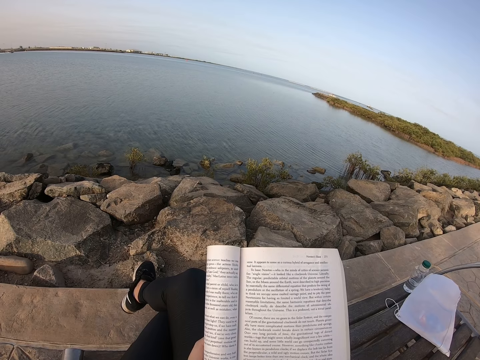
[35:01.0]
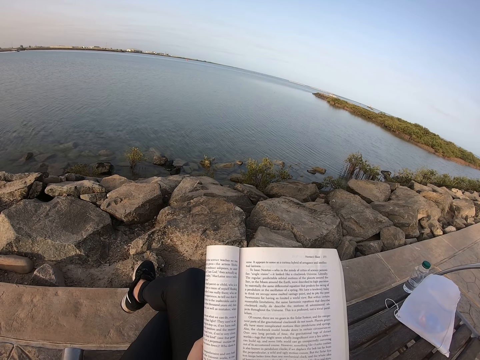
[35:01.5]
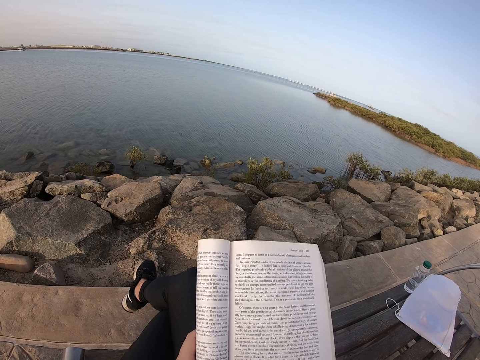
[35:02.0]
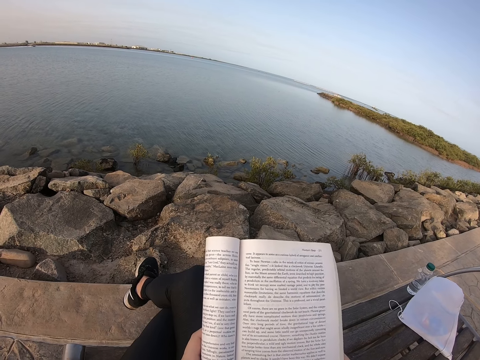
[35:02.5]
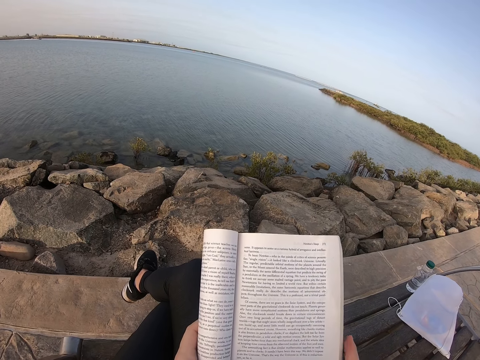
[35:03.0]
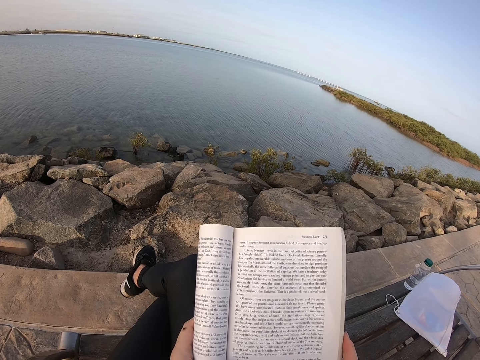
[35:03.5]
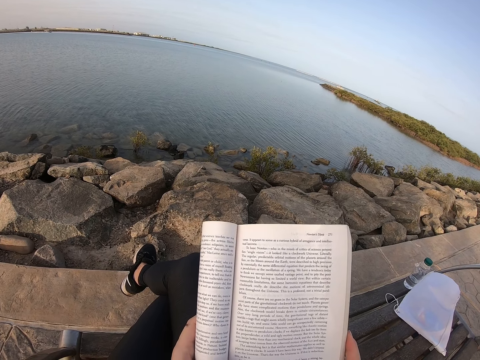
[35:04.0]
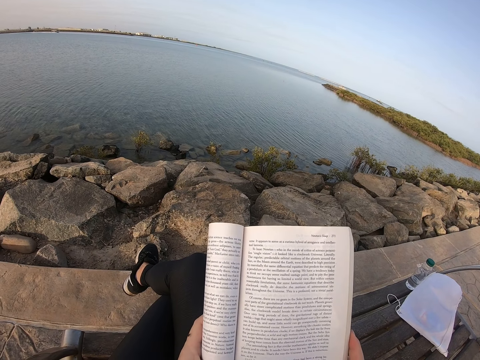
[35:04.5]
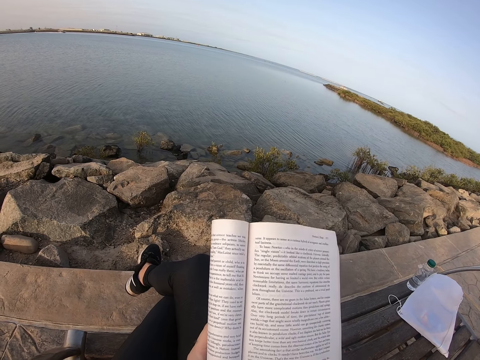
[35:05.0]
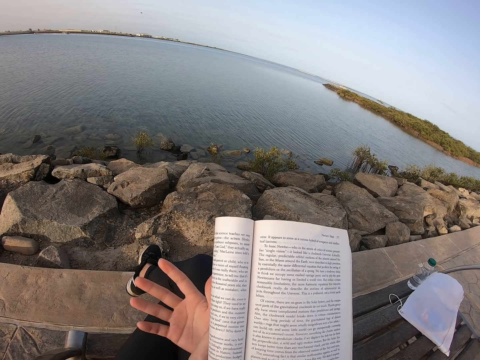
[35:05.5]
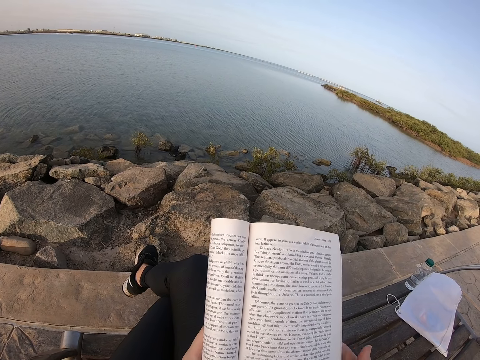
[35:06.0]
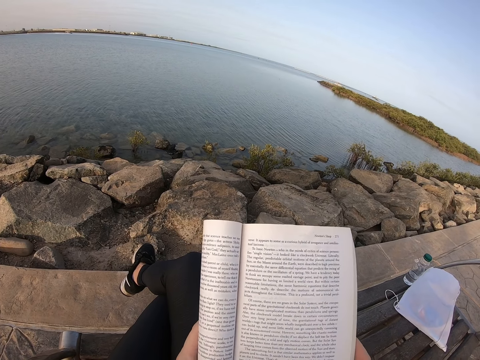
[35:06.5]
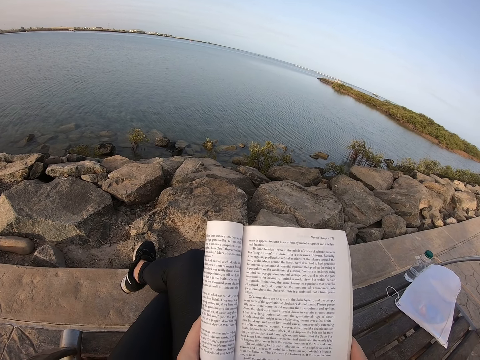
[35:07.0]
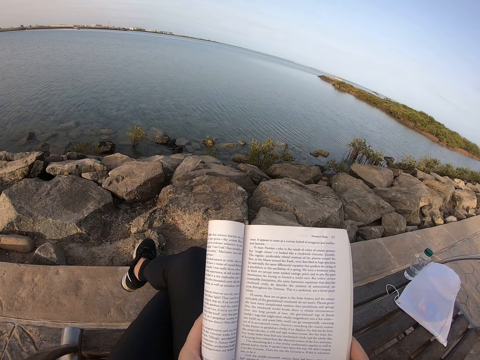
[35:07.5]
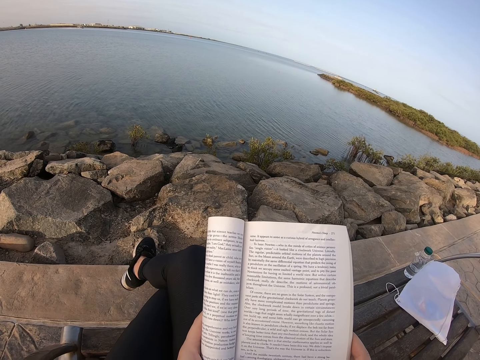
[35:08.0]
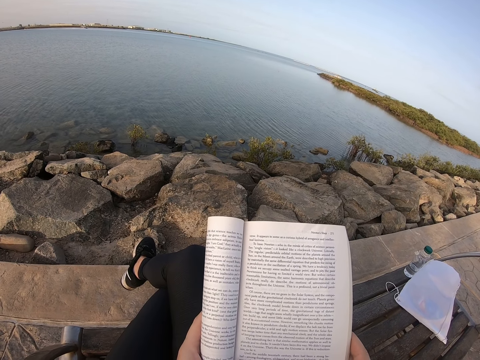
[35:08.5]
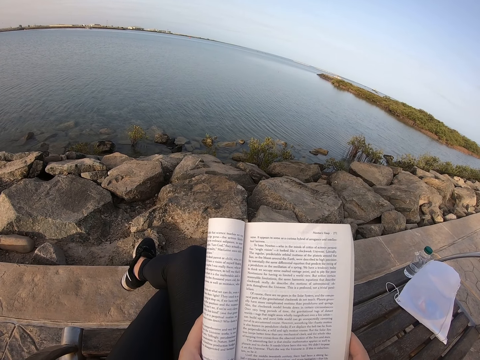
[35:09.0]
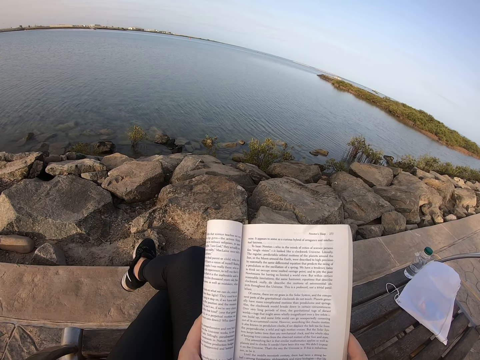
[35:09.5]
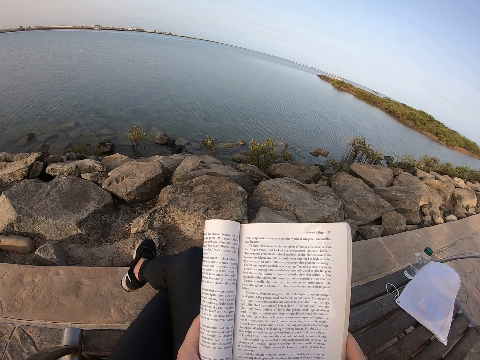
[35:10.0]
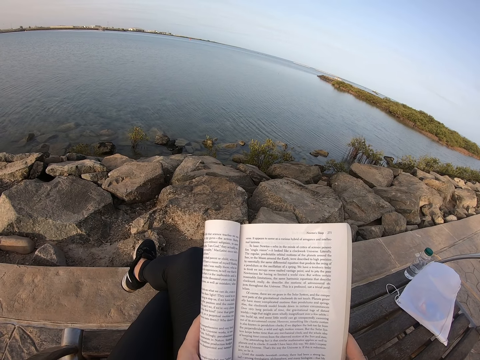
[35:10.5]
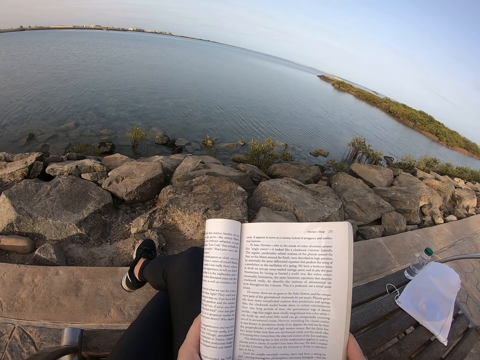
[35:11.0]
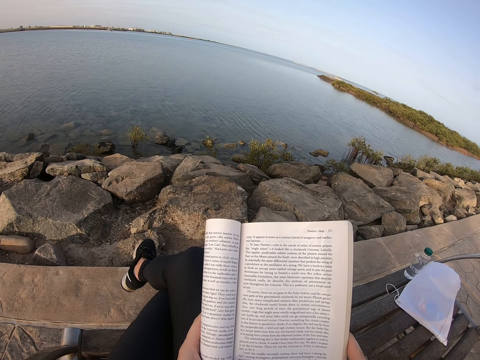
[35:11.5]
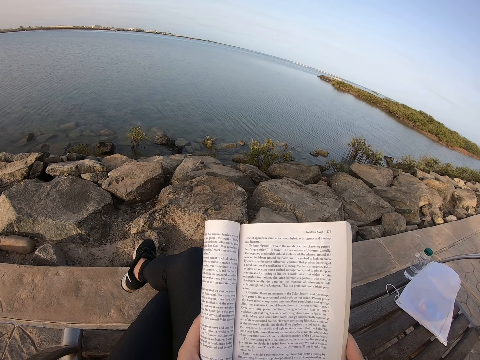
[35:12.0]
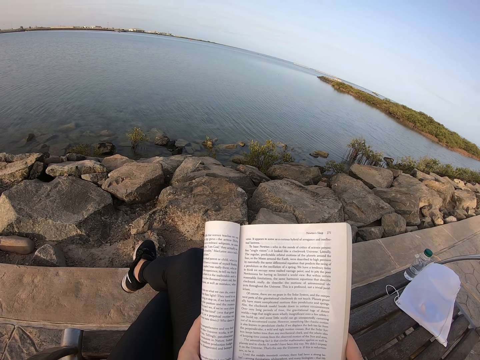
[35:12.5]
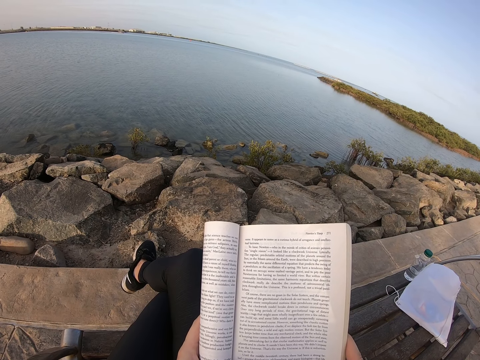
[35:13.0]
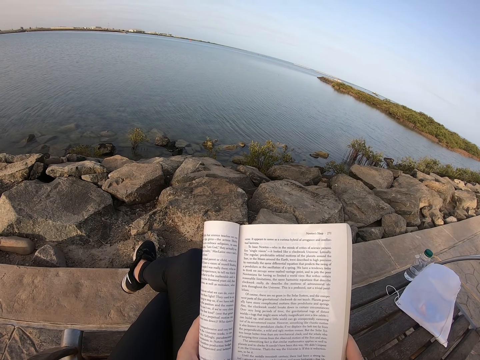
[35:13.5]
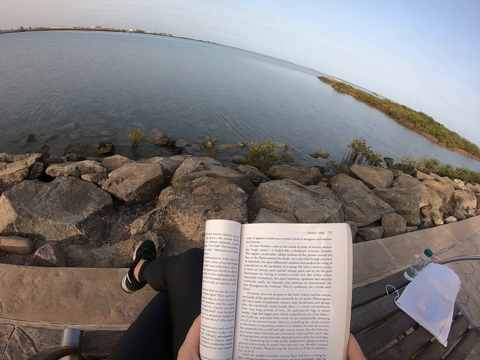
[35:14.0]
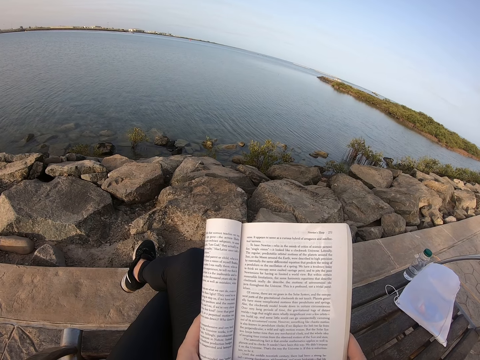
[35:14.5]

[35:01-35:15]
The camera wearer moves her right hand. She holds a book.

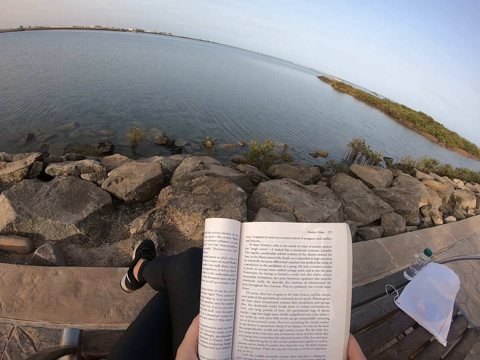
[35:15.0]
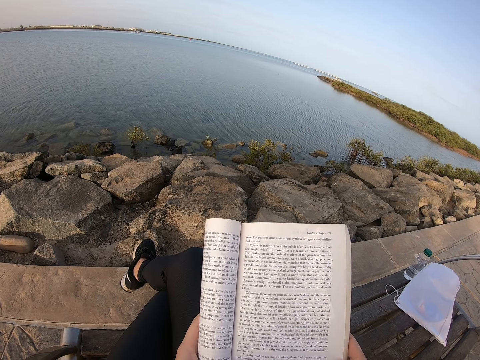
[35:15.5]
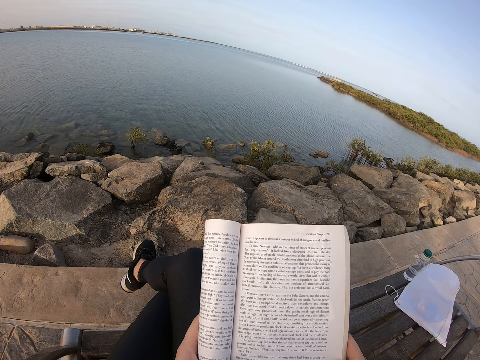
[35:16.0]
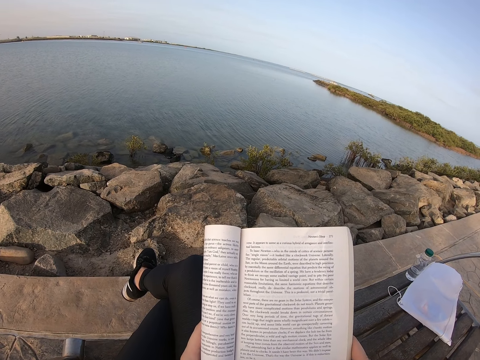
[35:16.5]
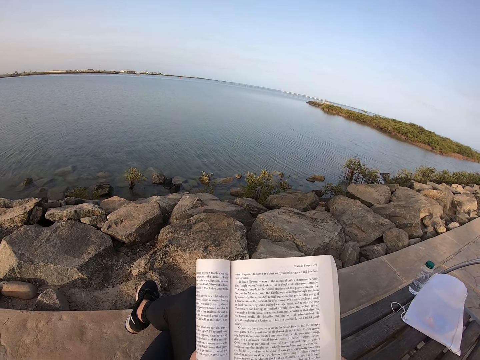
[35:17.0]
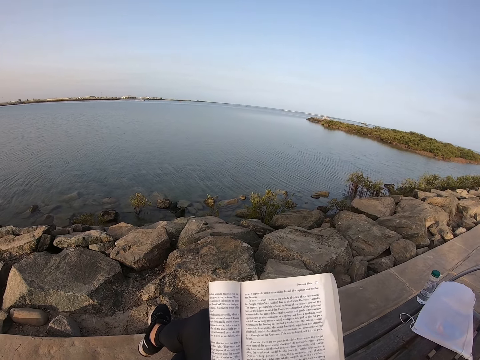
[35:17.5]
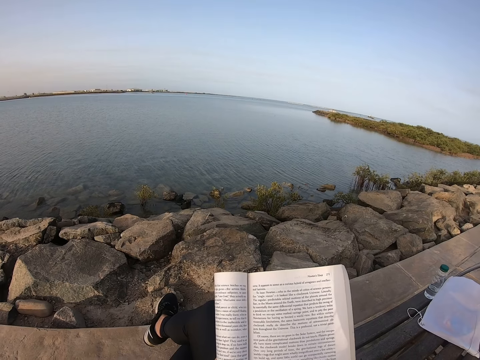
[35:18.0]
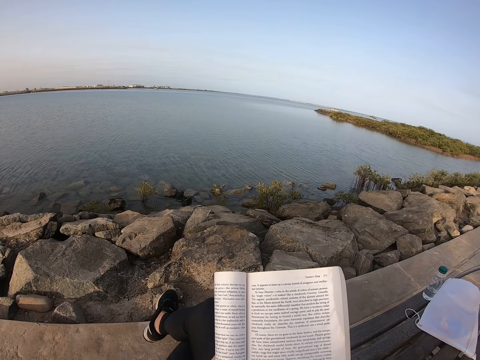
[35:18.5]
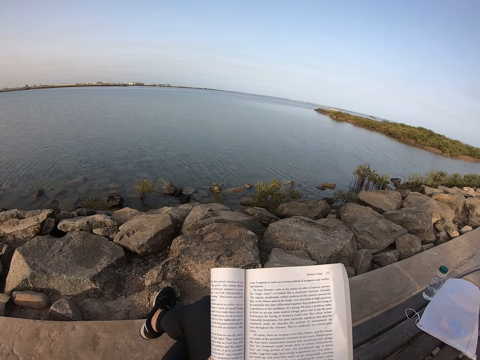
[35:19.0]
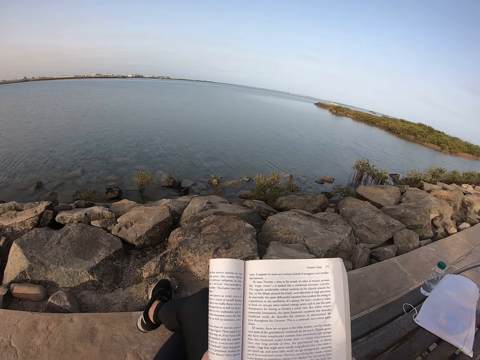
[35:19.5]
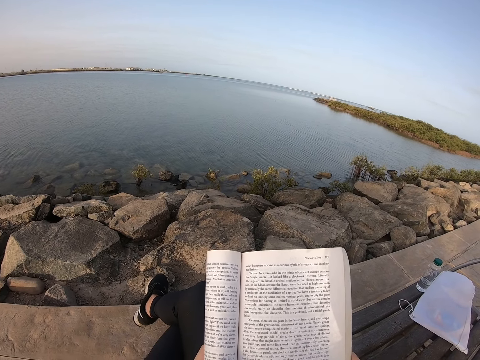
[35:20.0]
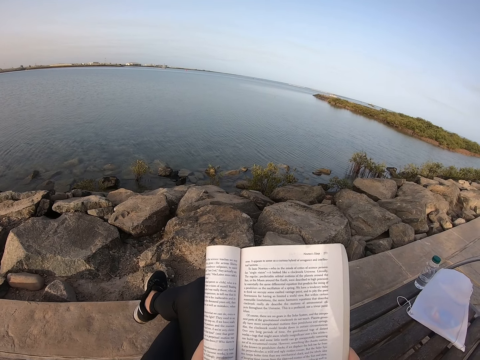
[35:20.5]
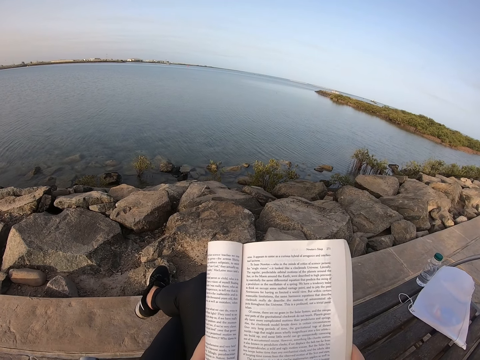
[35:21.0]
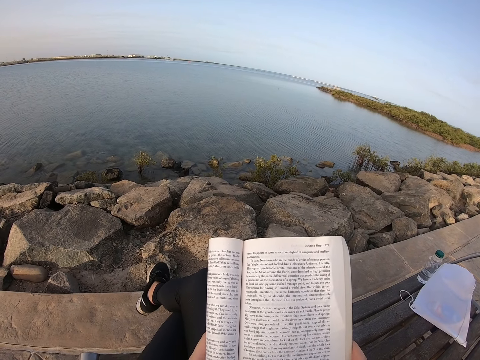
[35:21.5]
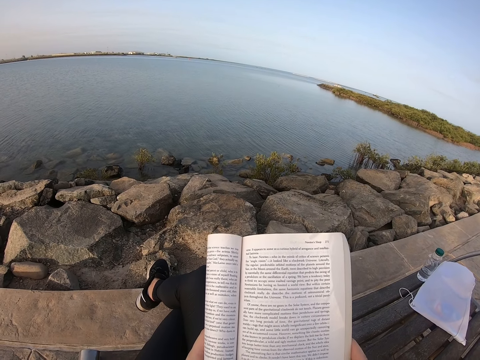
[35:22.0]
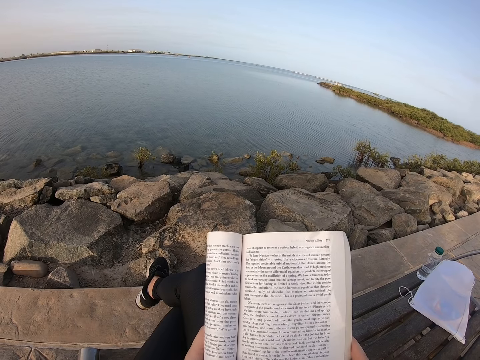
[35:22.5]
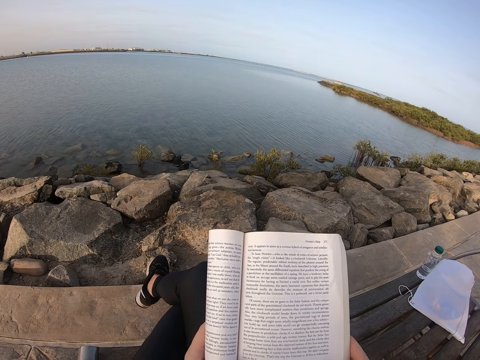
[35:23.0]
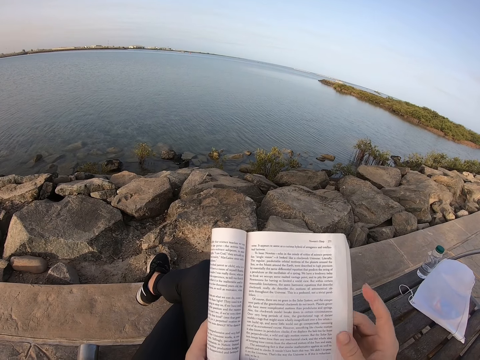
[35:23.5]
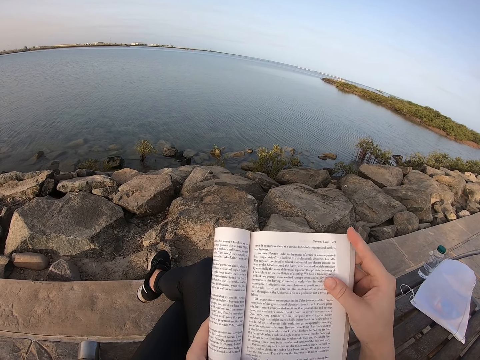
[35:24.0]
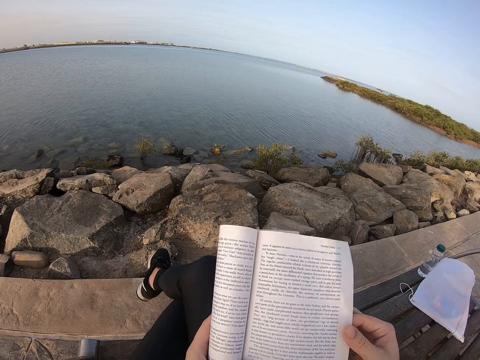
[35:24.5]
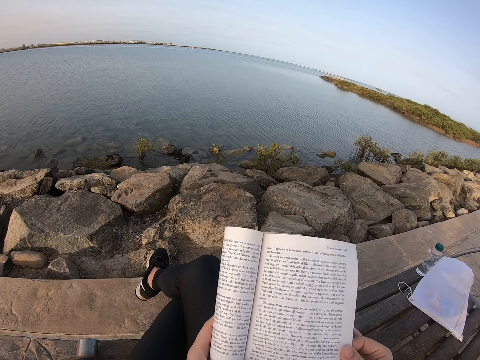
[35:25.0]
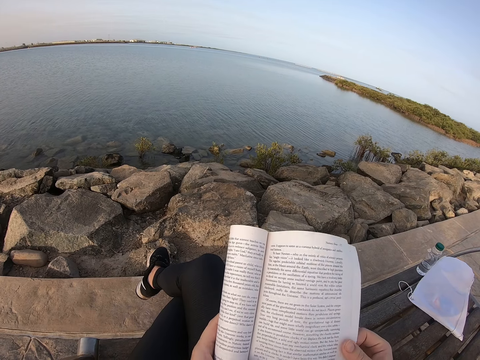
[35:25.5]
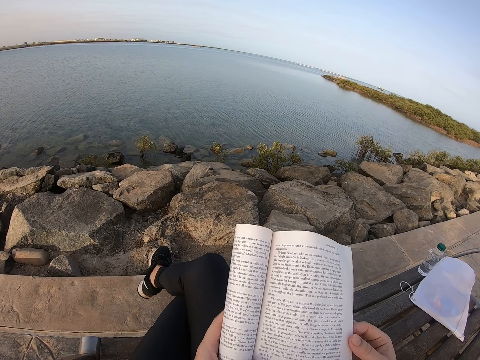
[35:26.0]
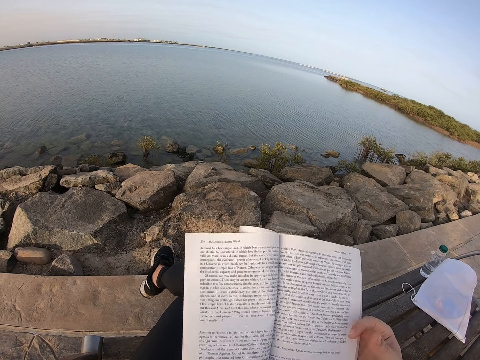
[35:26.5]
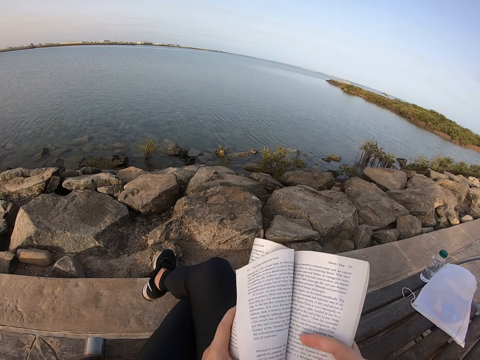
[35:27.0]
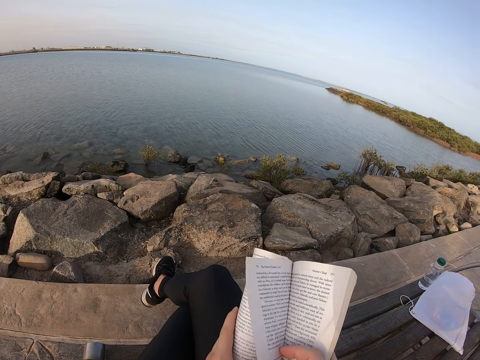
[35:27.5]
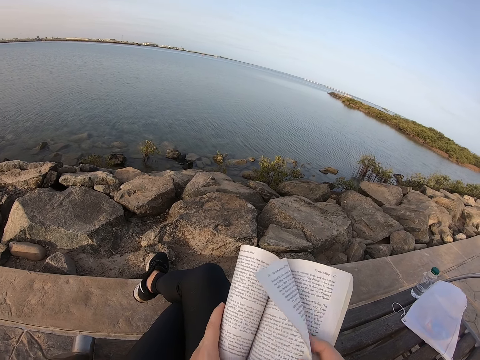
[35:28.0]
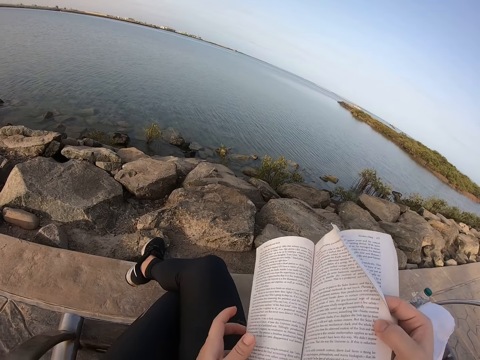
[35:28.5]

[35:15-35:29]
The camera wearer swings the right leg. They read a book. They hold a page on the book. They flip a page on the book and adjust the book.
